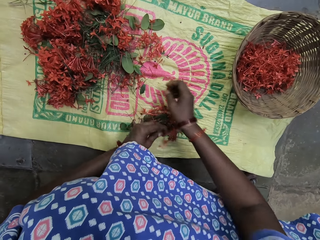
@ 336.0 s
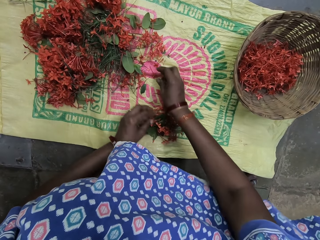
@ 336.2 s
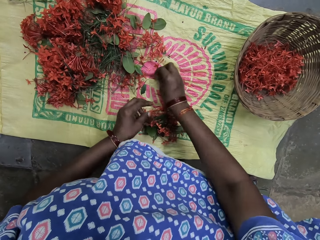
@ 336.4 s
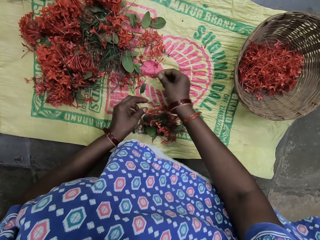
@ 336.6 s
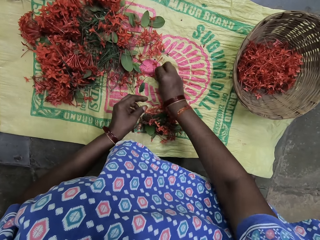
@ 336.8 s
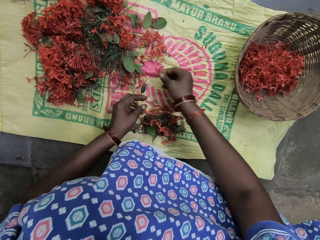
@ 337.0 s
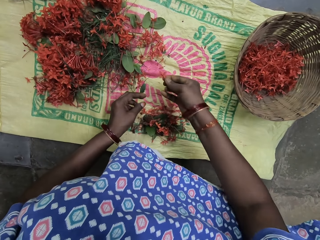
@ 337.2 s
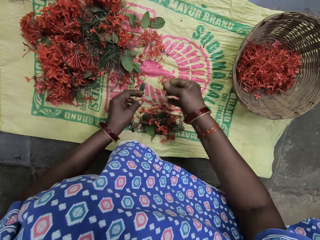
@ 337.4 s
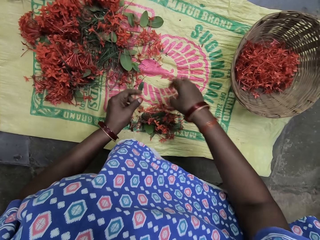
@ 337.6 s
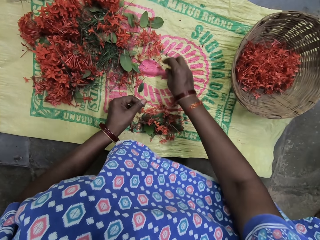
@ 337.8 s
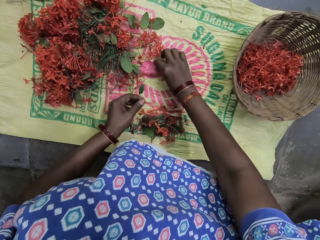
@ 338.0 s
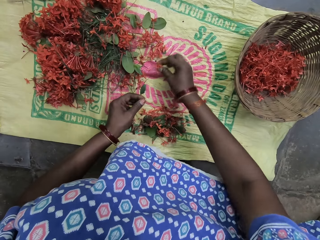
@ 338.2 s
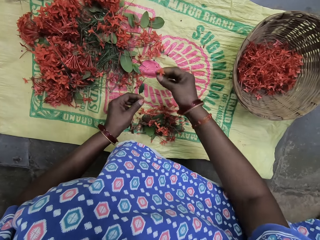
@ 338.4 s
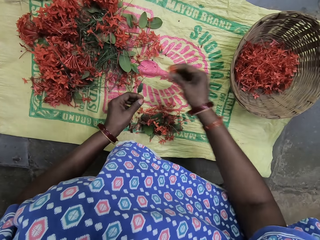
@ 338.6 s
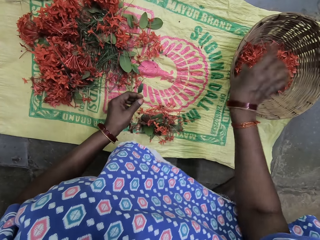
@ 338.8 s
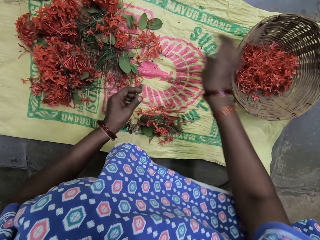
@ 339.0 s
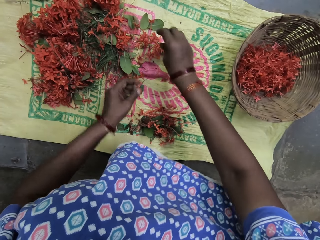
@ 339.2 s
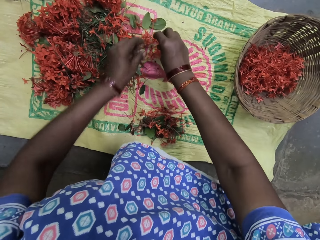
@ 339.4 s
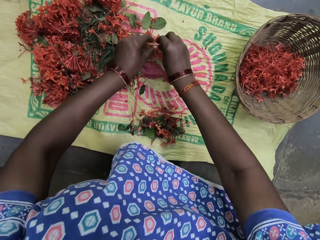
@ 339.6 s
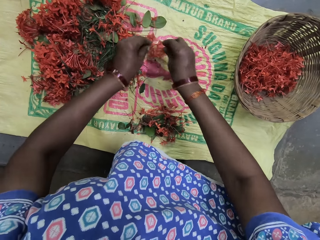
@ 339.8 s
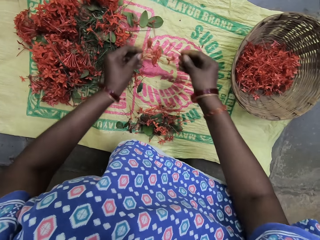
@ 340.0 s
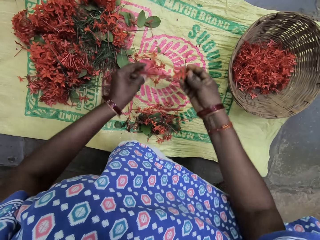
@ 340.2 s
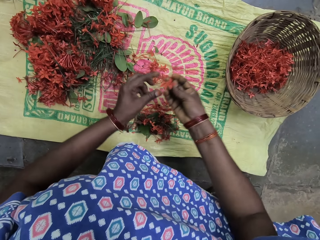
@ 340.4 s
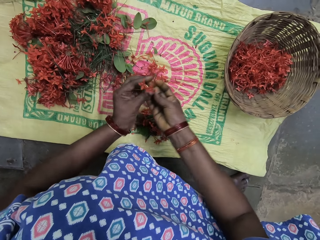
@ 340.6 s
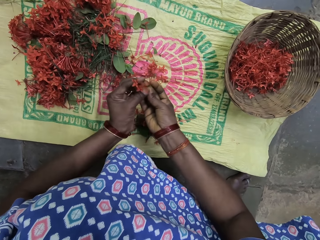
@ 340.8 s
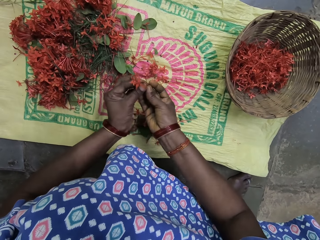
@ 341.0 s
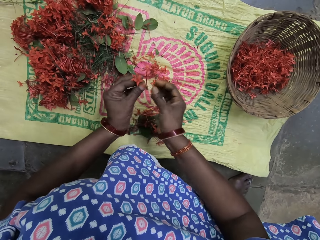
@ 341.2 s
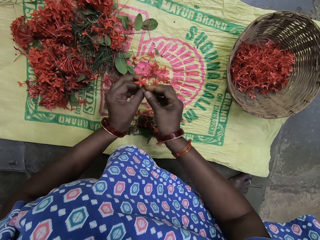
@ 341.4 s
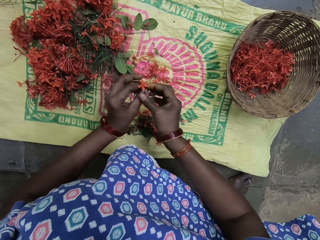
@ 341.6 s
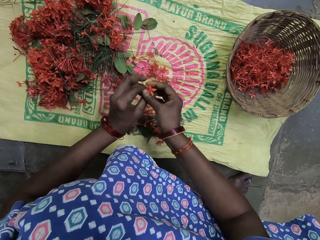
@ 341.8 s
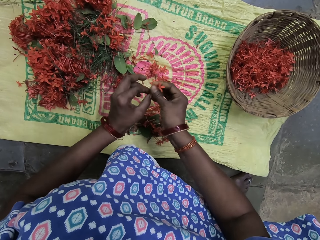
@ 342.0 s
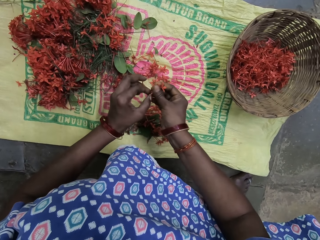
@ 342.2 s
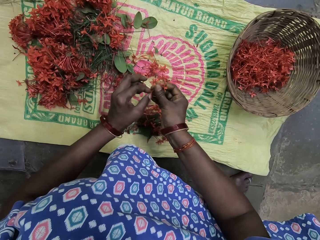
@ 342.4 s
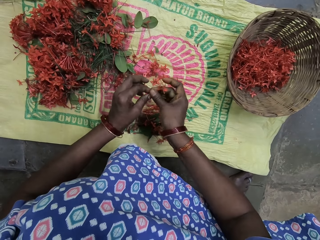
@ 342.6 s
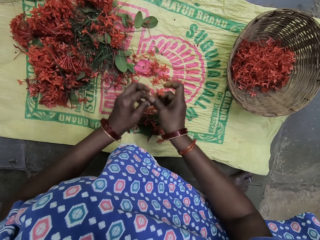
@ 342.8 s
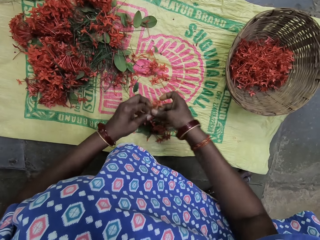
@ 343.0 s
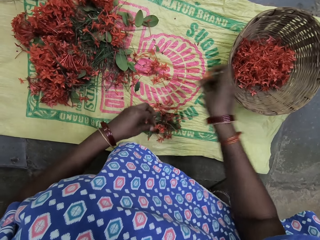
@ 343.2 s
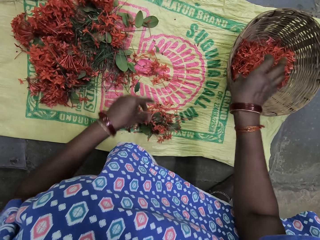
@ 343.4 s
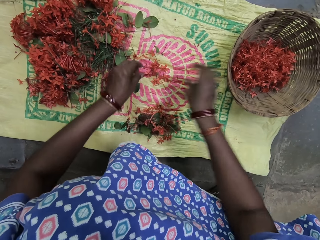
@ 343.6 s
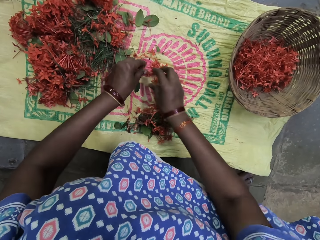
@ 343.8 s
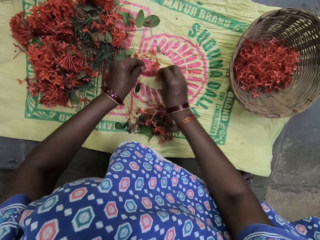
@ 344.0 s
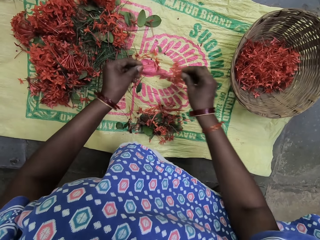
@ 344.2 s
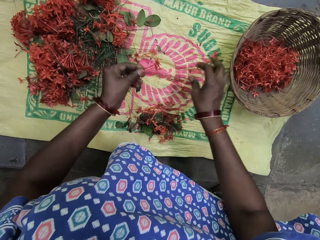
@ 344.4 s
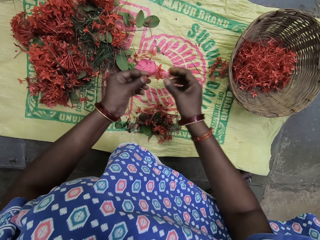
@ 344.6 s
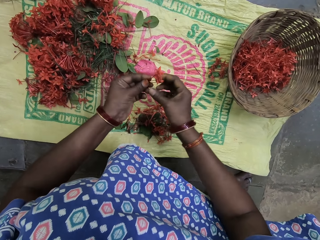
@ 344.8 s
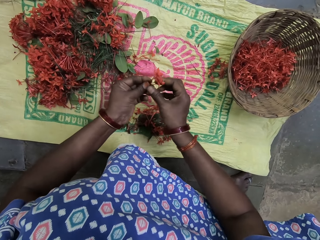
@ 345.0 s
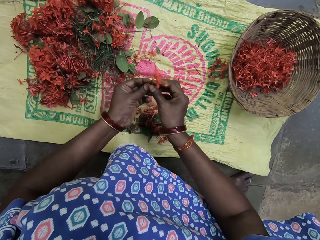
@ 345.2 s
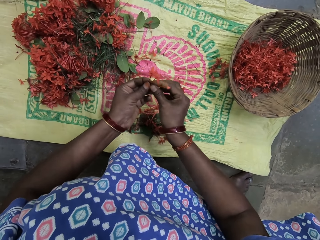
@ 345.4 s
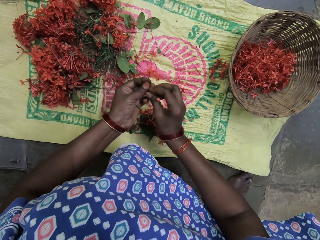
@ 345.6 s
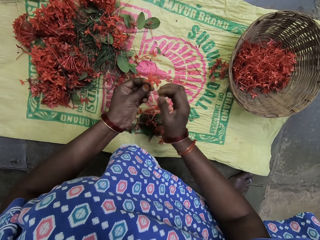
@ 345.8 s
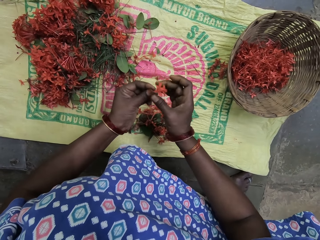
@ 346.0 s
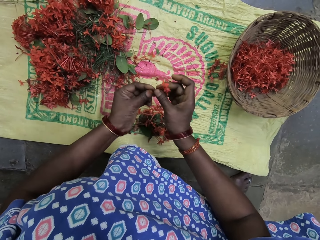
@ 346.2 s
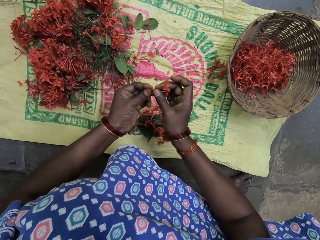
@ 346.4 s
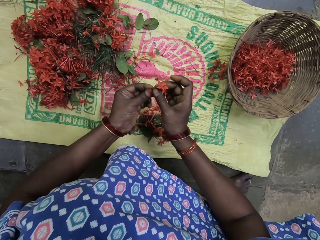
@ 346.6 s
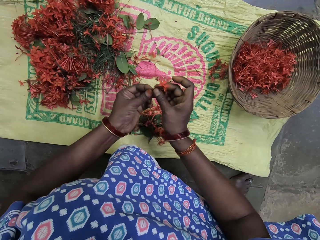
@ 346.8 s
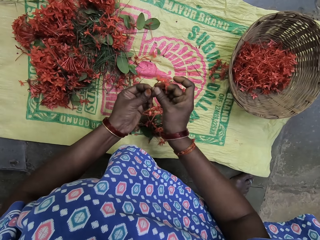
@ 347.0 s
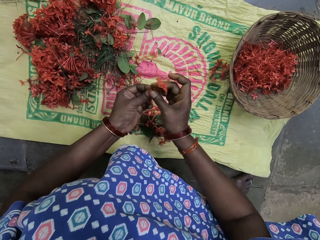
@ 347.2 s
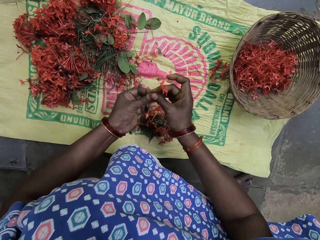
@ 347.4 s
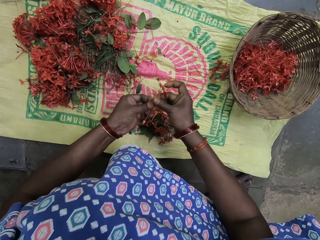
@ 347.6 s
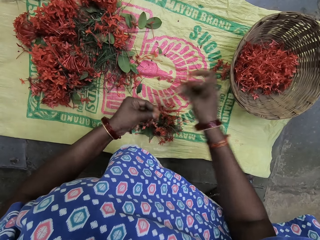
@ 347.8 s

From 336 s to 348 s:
The camera wearer puts the flower on the sack. They pick the flower from the mat. They put the flower on the sack. They pick the flower. They put the flower in a basket. They pick the flowers with both hands. They move the flowers with both hands. They switch the flowers to the other hand. They hold the flower with both hands. They pull the flower branch. They put the flower in the basket. They pick the flowers with both hands. They throw the flowers aside. They move the flower with the right hand. They hold the flower with both hands. They break the flower branch. They hold the flower with both hands. They move the flower with both hands.

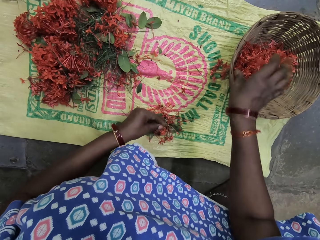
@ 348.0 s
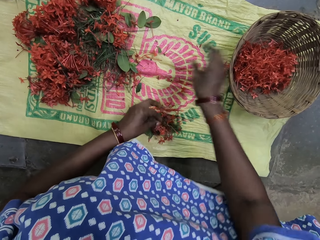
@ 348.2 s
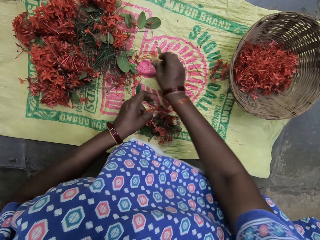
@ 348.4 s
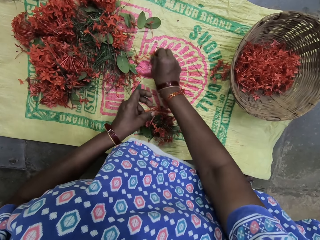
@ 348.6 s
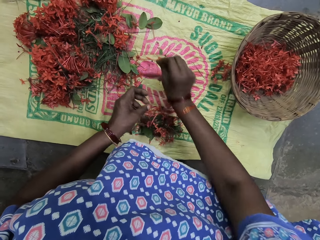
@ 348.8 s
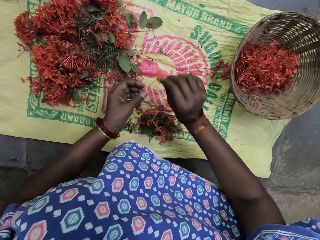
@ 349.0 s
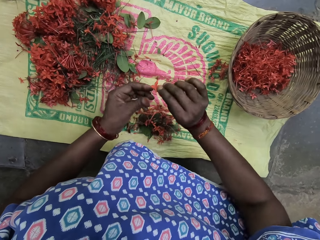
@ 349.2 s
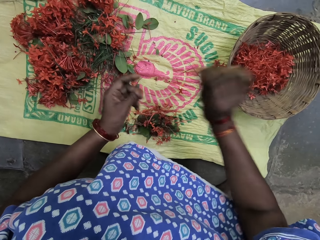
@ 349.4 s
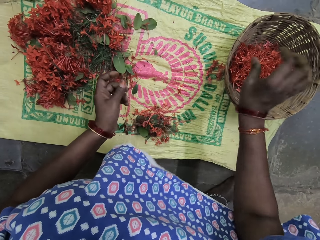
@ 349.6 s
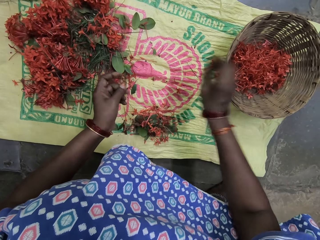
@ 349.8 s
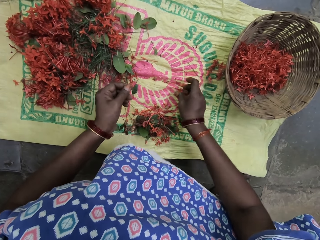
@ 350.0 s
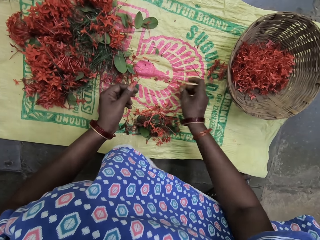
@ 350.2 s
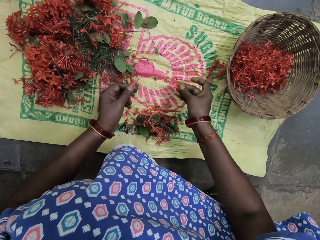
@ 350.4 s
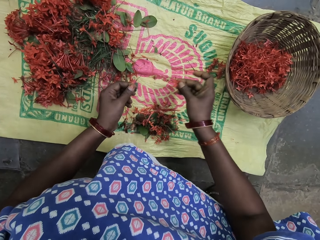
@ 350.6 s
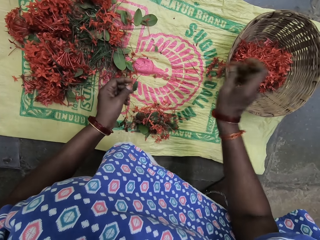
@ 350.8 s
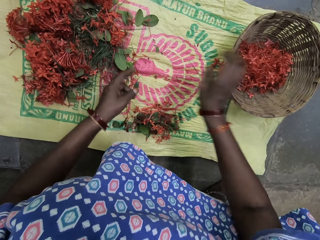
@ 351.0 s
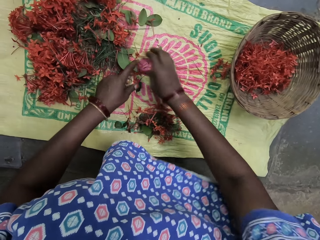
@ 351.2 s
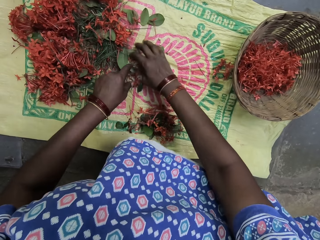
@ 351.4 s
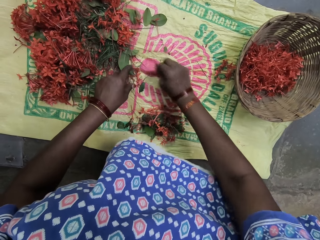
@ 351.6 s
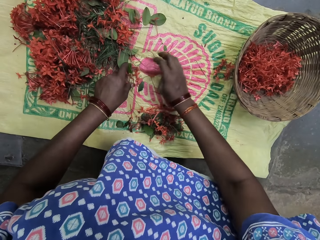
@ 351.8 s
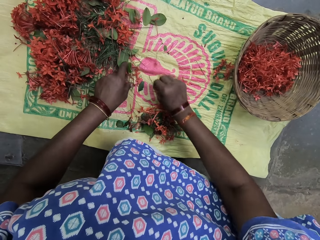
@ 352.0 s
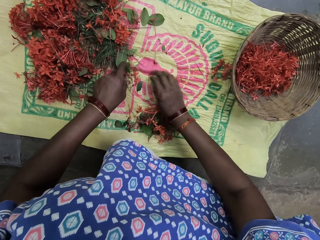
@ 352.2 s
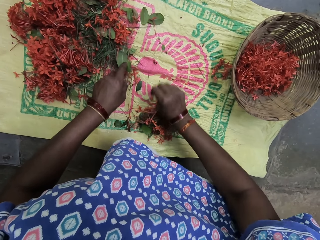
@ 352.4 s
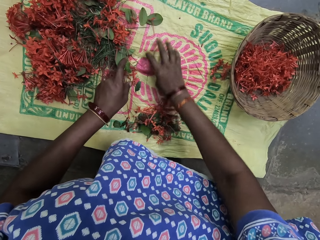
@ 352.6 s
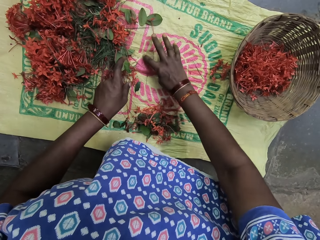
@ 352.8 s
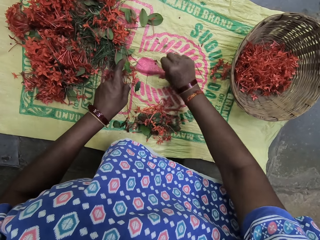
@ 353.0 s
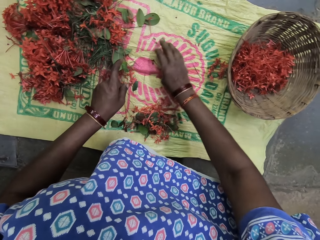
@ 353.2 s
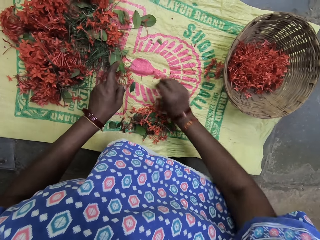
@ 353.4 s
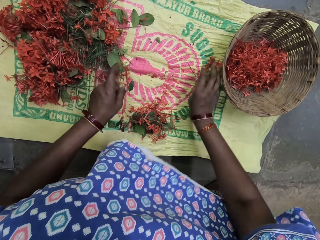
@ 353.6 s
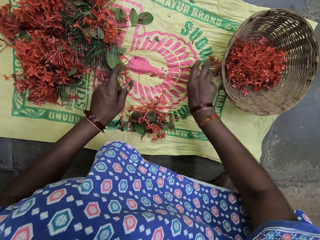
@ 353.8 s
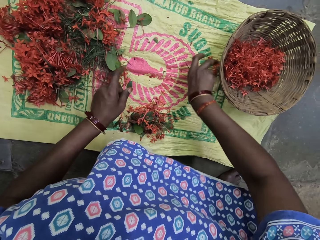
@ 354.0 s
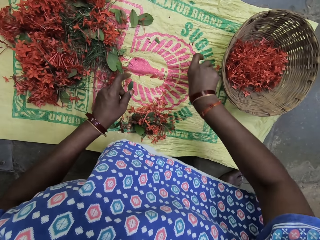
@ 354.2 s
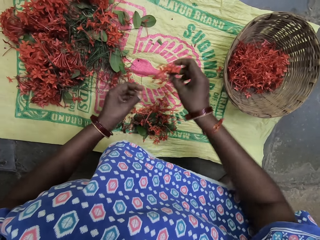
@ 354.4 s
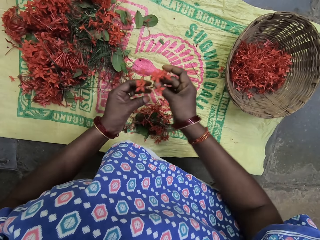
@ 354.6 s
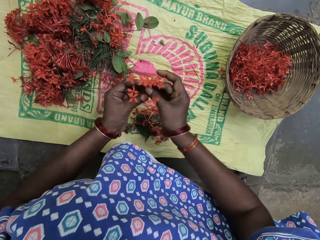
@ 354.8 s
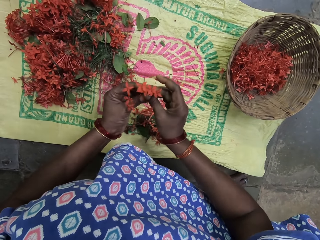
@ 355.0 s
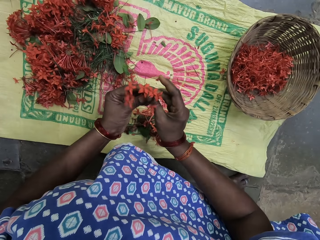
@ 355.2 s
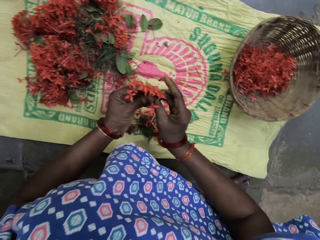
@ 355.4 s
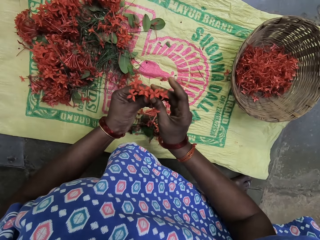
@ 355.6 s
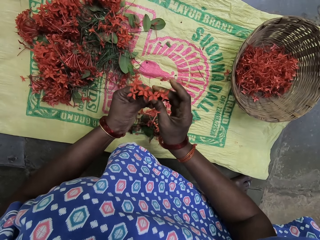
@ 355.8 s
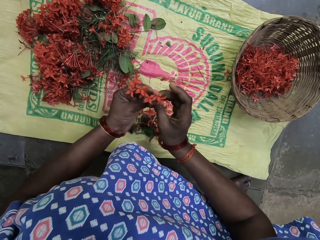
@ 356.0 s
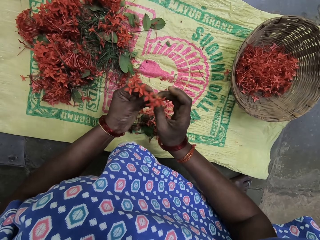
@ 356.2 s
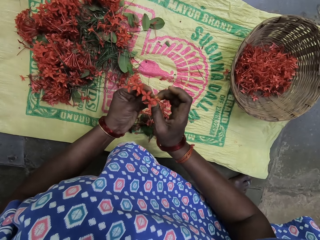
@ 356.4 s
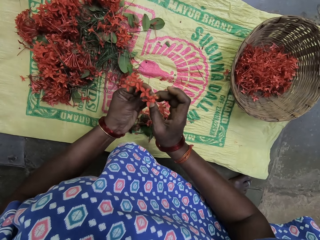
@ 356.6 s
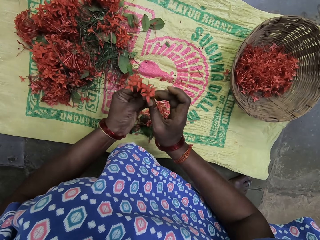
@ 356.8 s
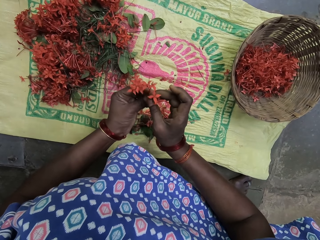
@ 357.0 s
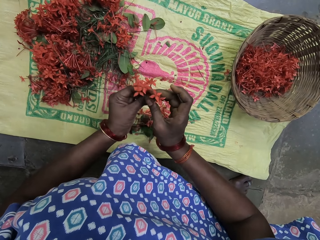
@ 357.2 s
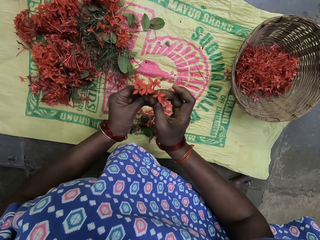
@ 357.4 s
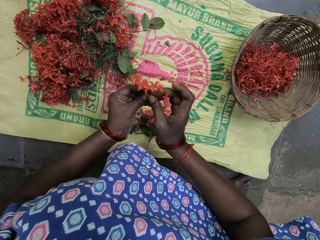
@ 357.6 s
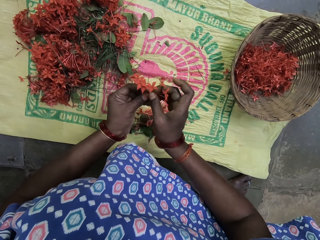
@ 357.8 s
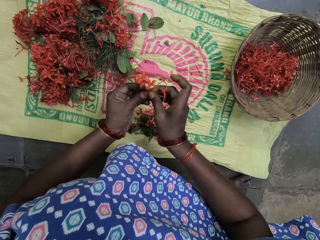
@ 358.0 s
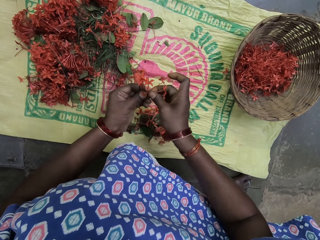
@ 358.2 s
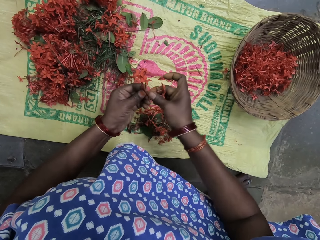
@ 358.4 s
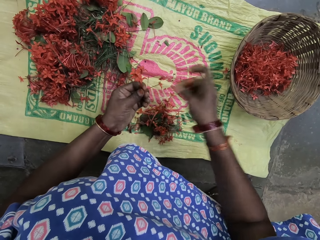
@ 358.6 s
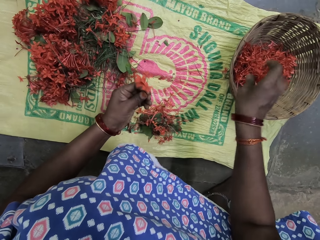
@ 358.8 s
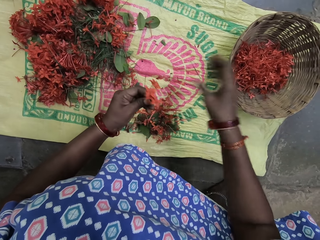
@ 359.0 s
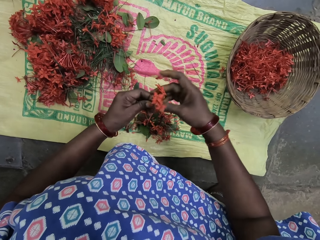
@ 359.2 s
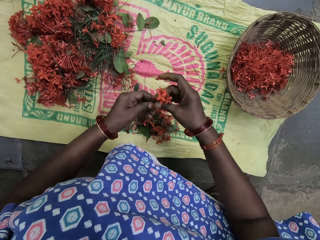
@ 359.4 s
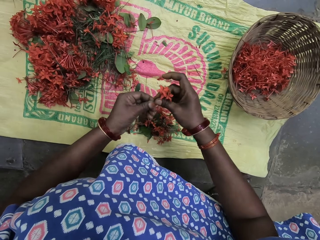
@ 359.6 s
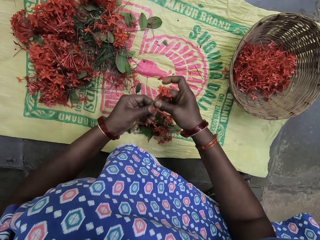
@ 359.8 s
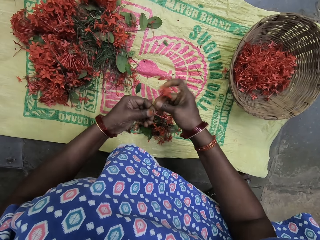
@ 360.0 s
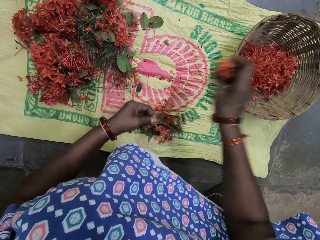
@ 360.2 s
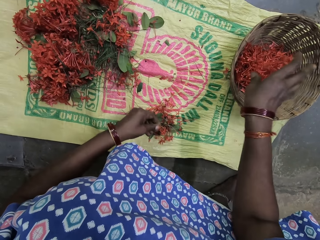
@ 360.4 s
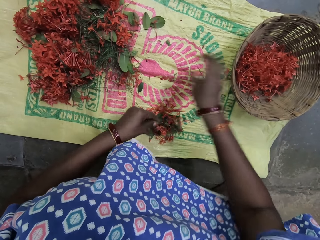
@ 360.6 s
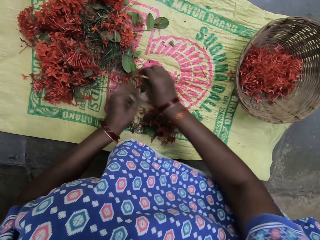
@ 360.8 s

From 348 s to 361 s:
The camera wearer puts the flowers in a basket. They pick the flower with the right hand. They put the flowers in the basket. They pick the flower. They put the flowers in the basket. They pull the leaves. They move the flower with both hands. They pick the flower with the right hand. They hold the flower with both hands. They break the flower branch. They put the flower in the basket. They break the flower branch. They put the flower in the basket.
